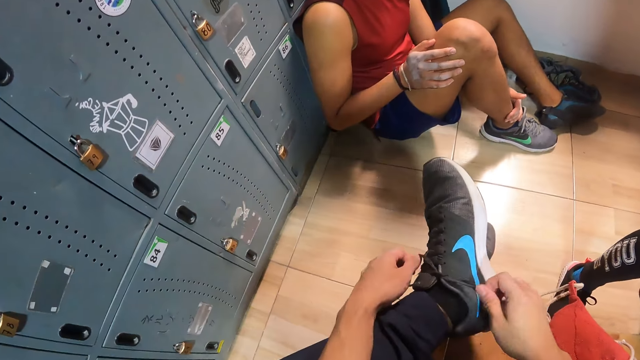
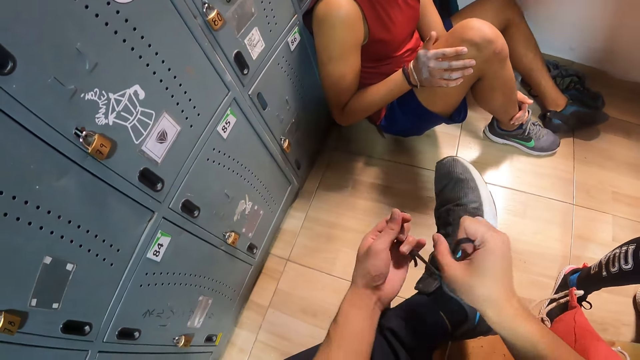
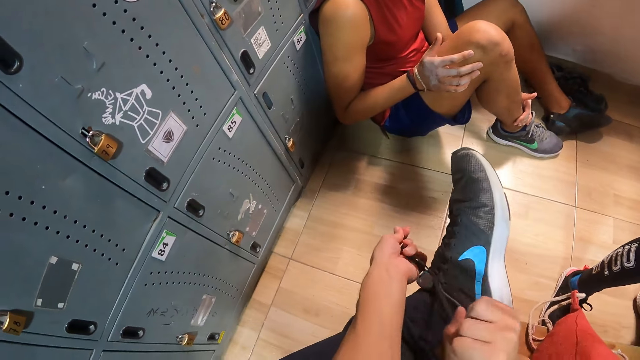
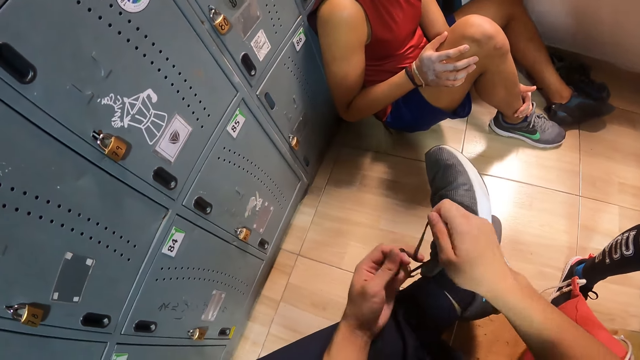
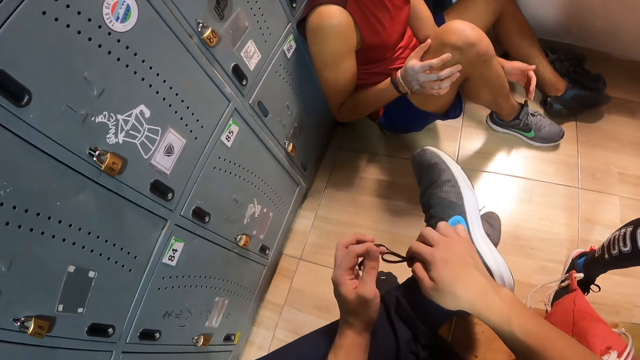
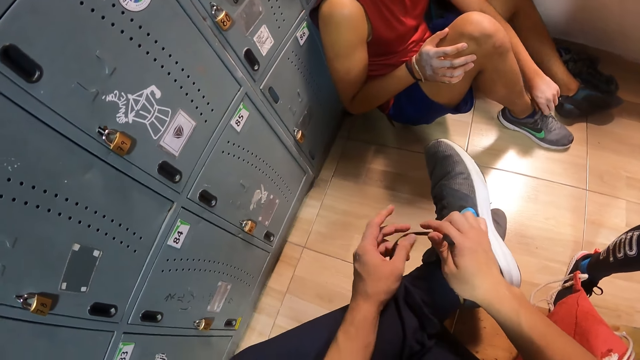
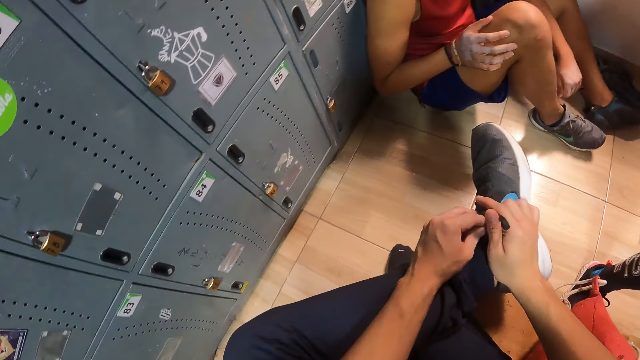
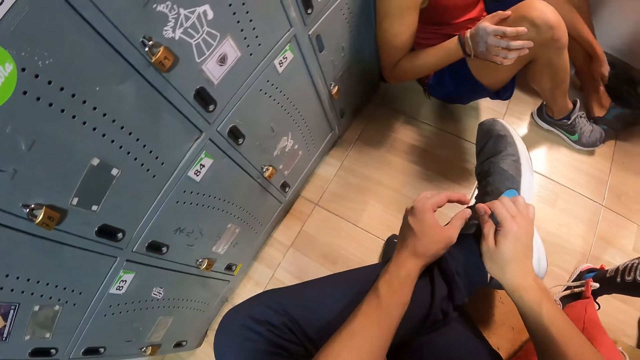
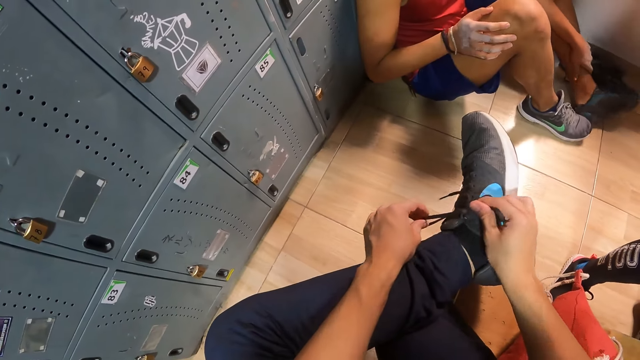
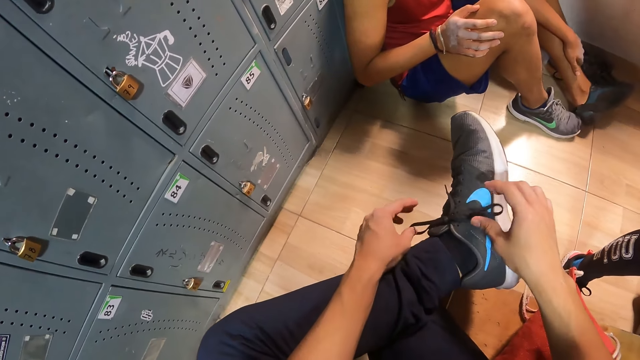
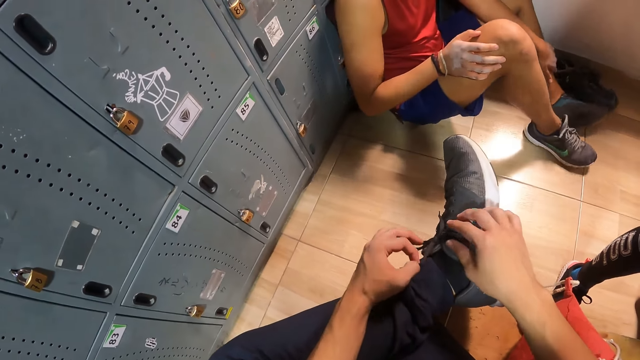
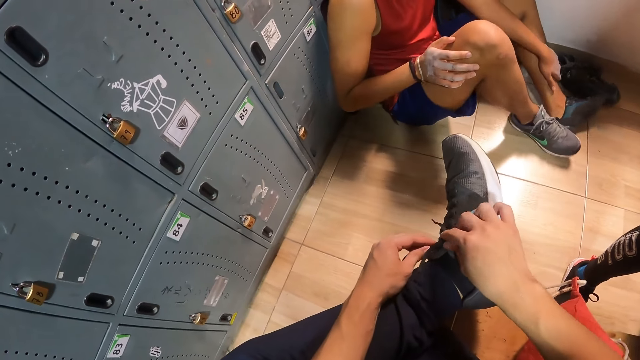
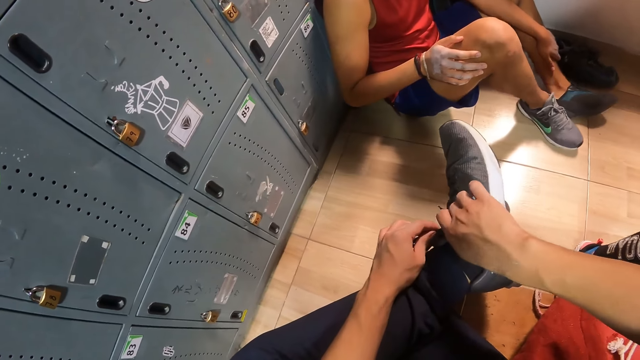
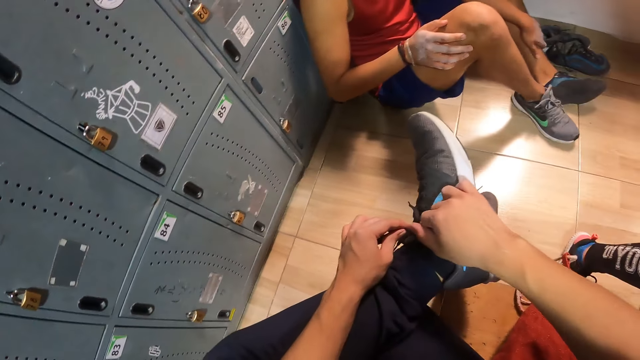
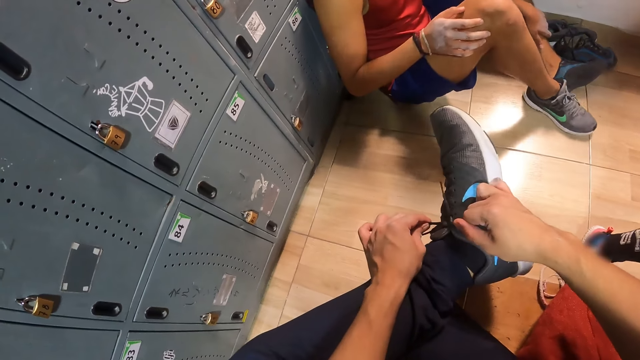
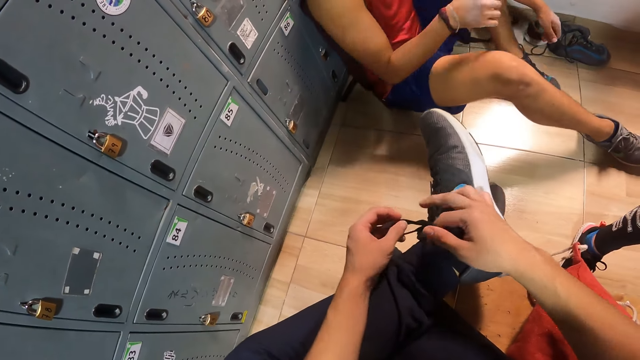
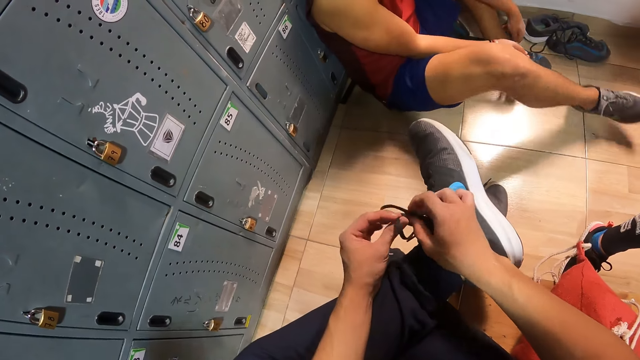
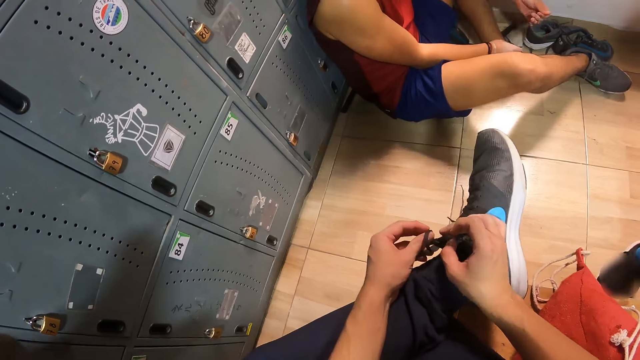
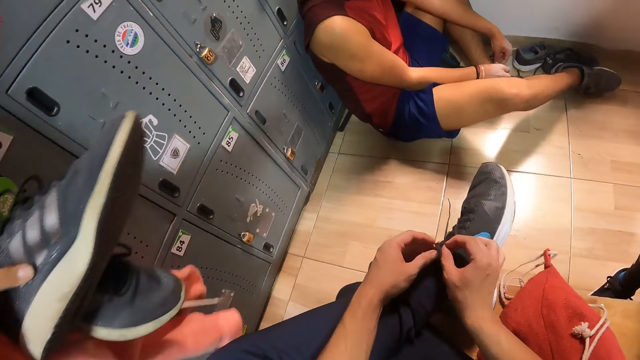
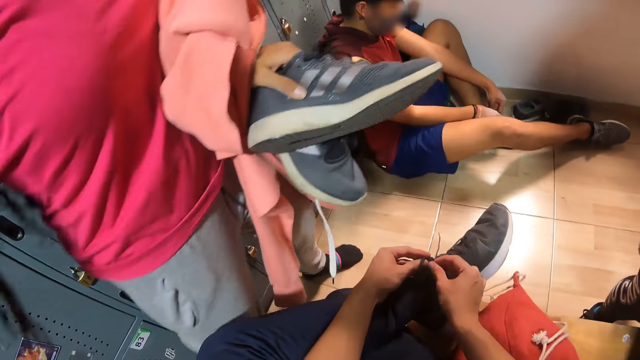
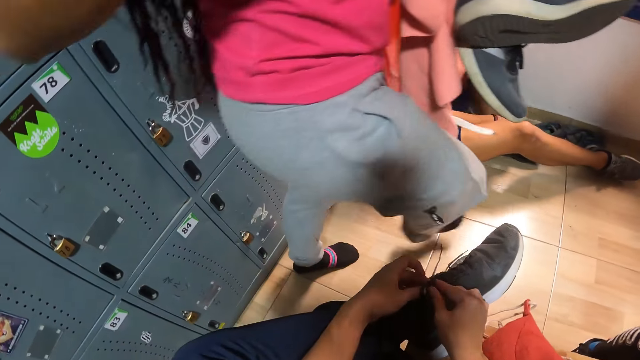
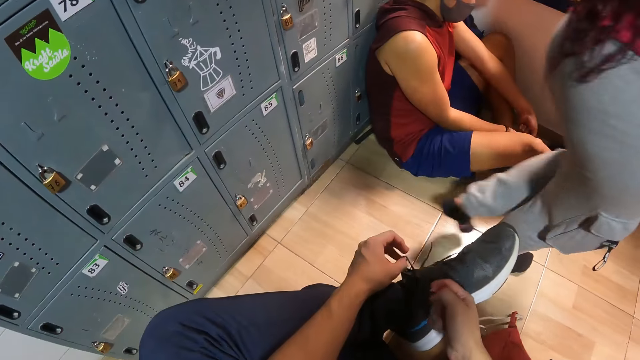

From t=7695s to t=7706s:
The camera wearer ties the shoe threads. The man unlaces a shoe in his left leg with both hands.

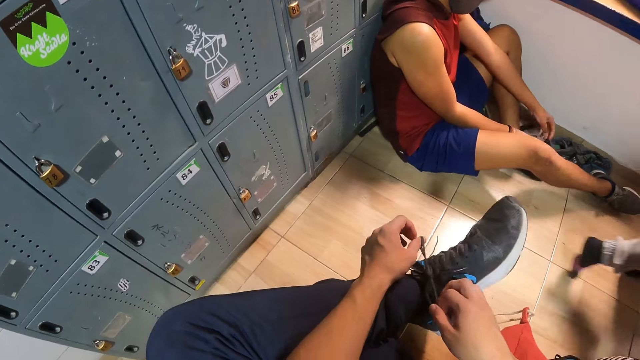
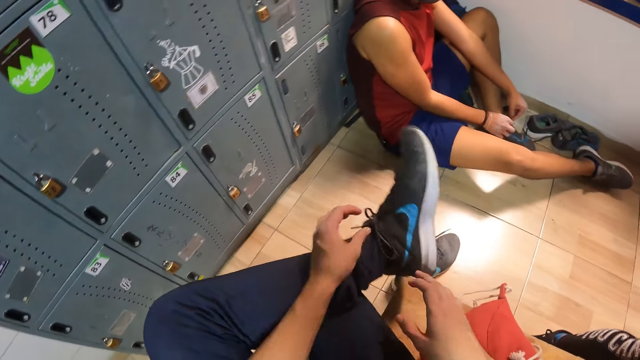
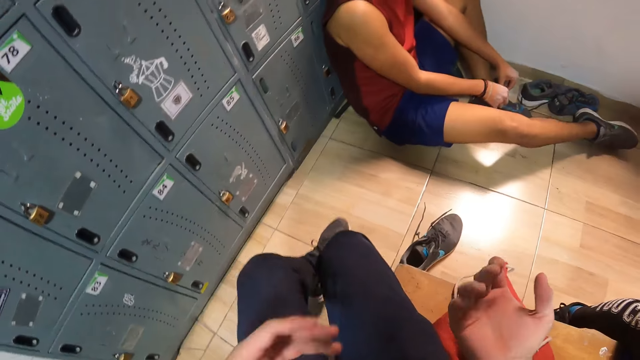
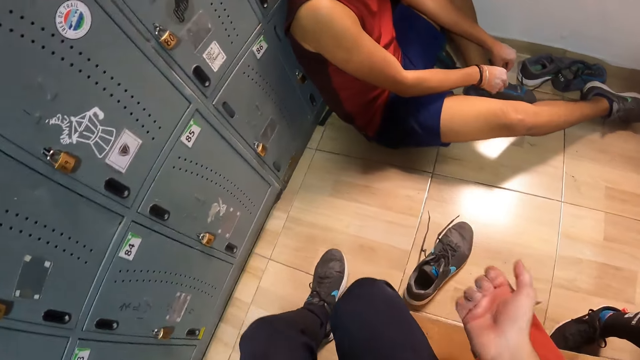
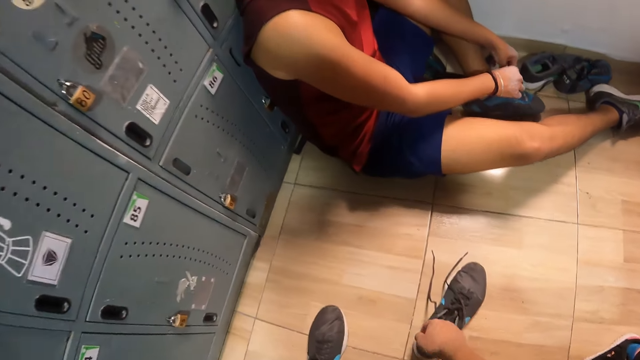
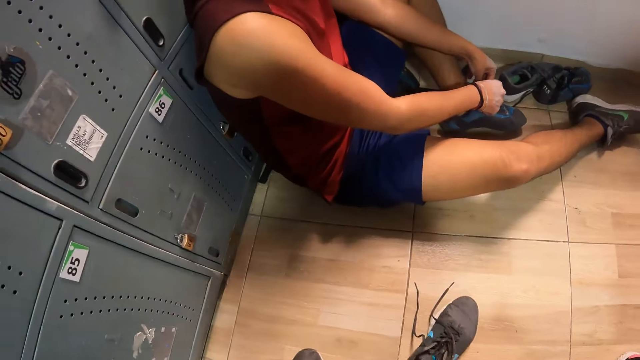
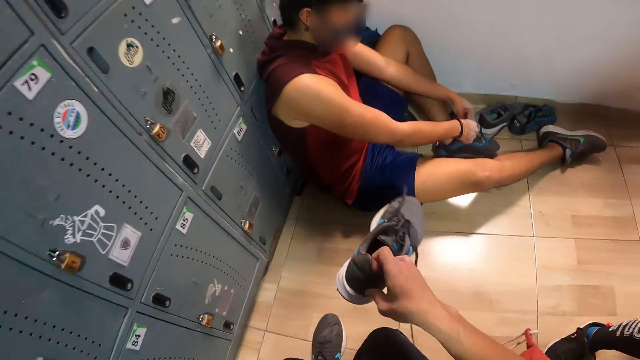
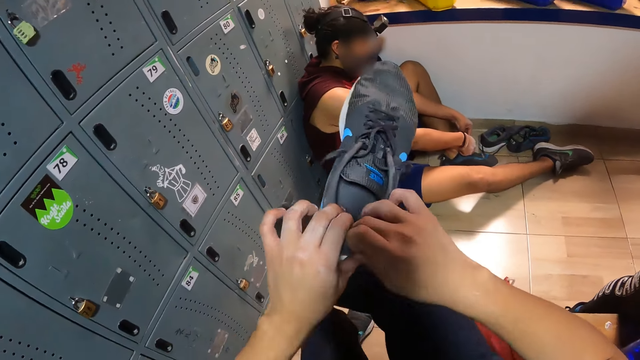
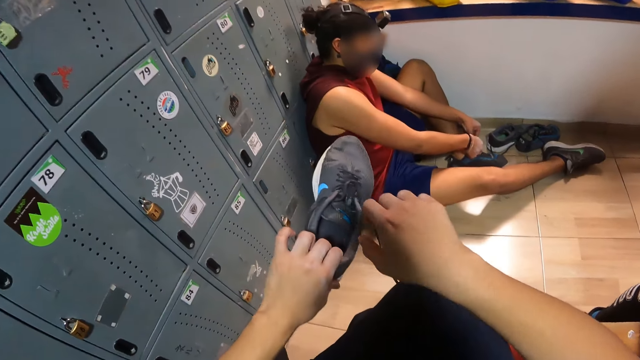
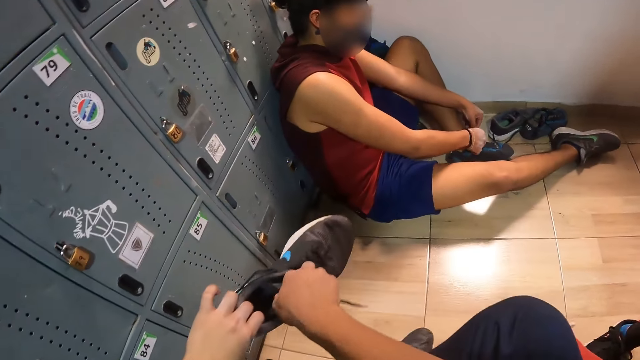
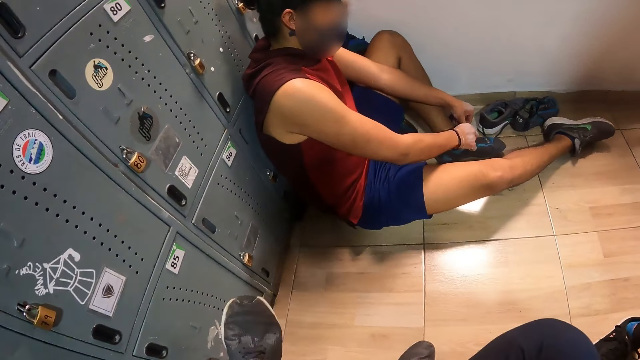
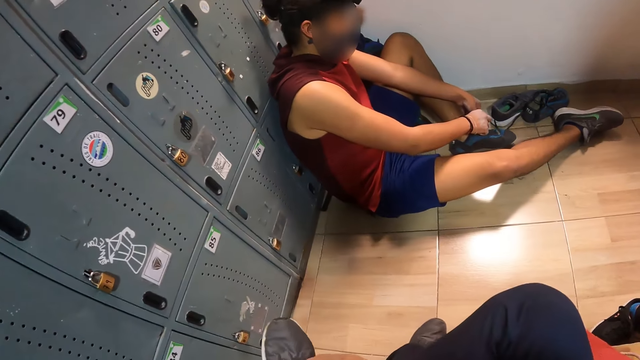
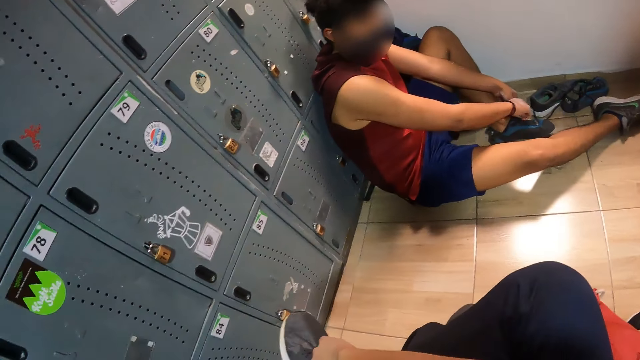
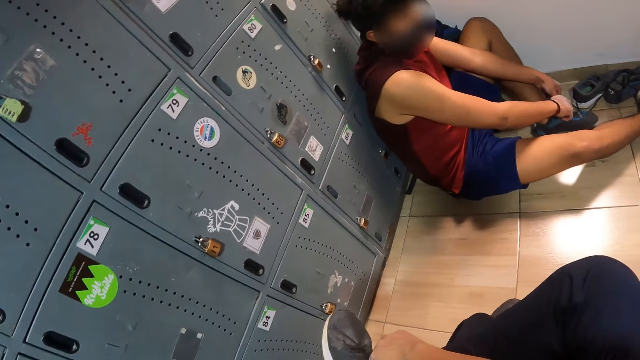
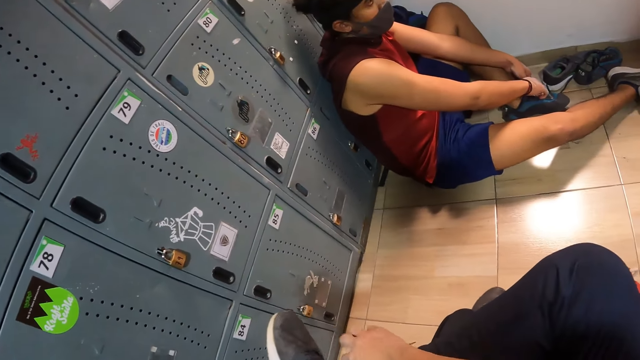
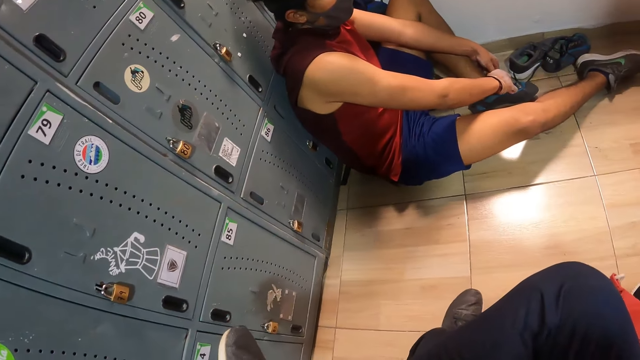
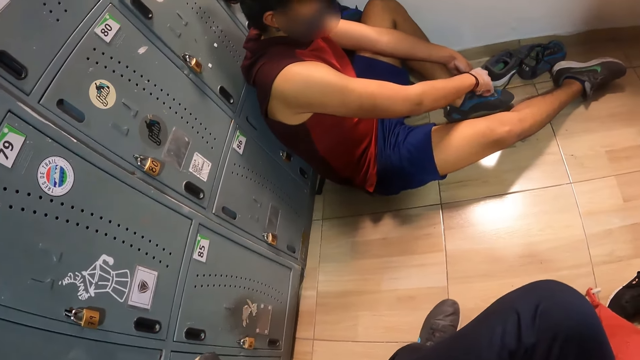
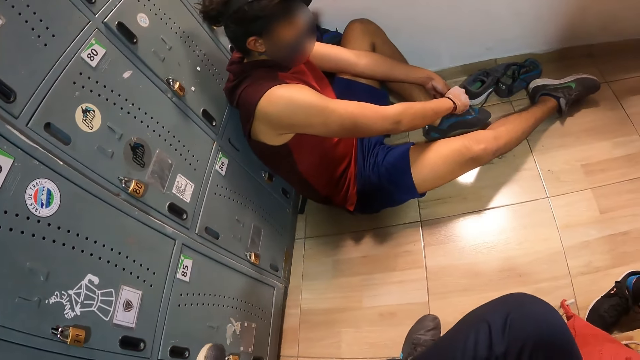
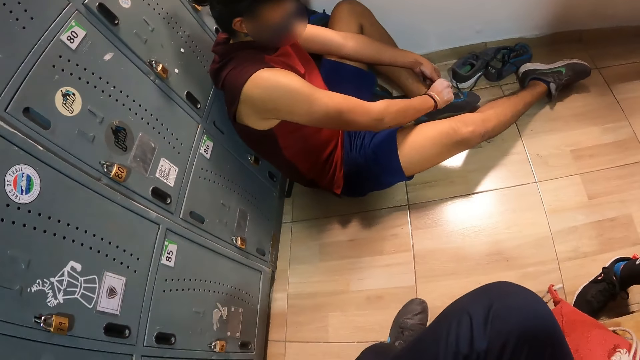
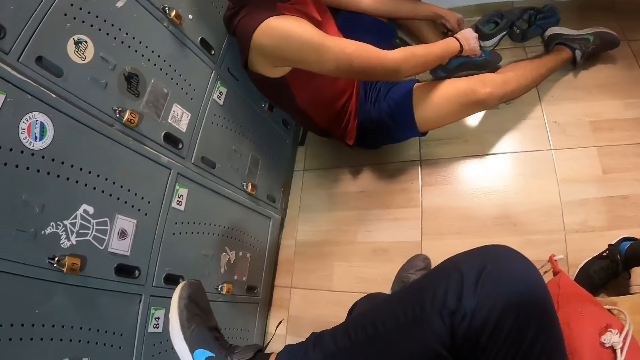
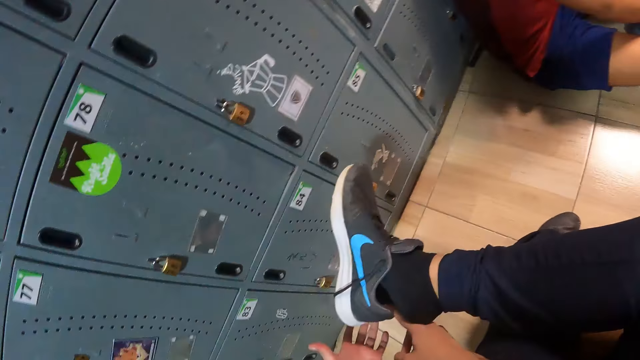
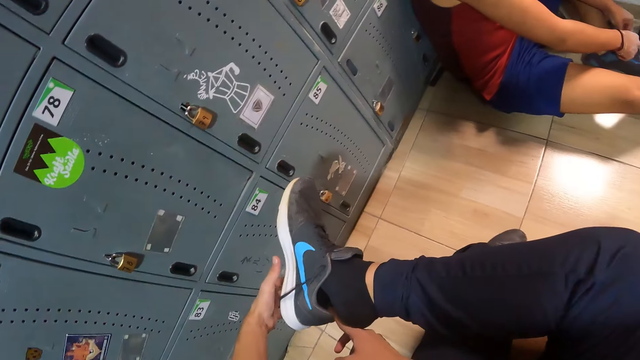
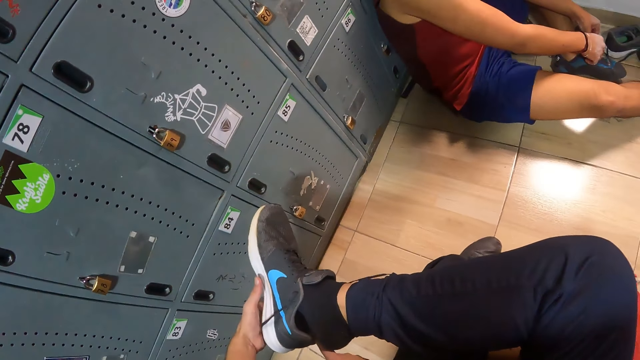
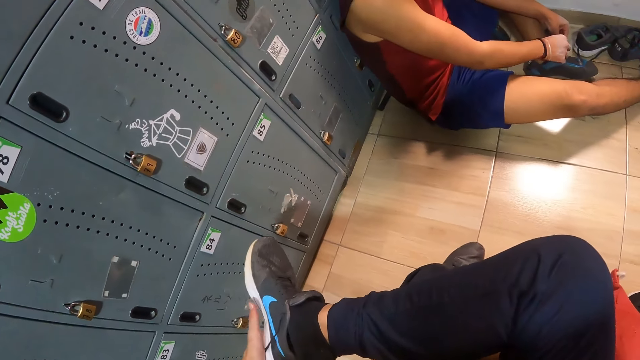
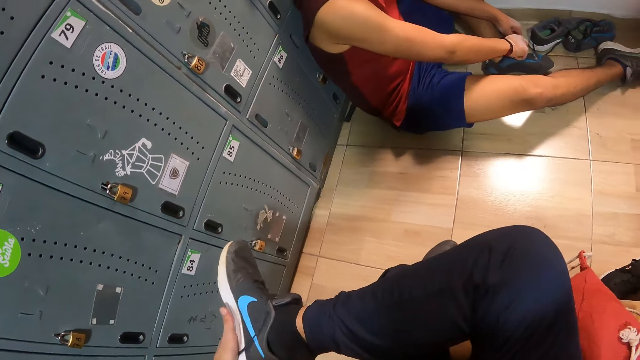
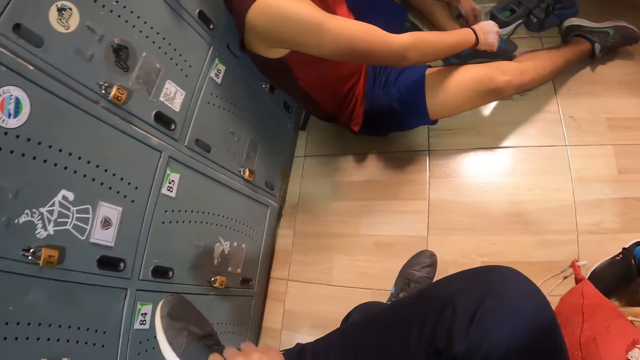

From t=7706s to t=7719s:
The camera wearer looks at his hands. He picks up the shoe on the floor with his right hand. He holds the shoe with both hands. He wears the shoe on his right leg with both hands.
